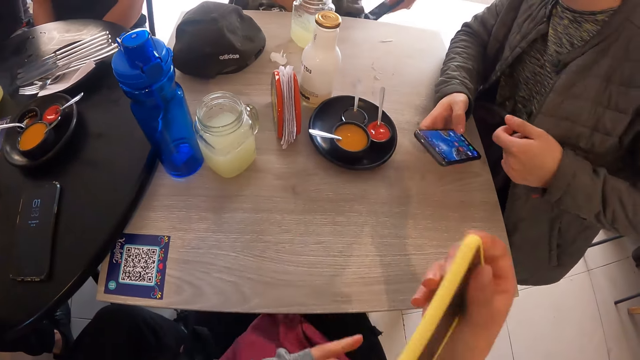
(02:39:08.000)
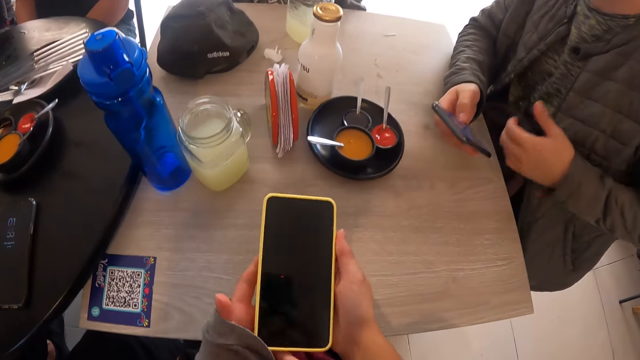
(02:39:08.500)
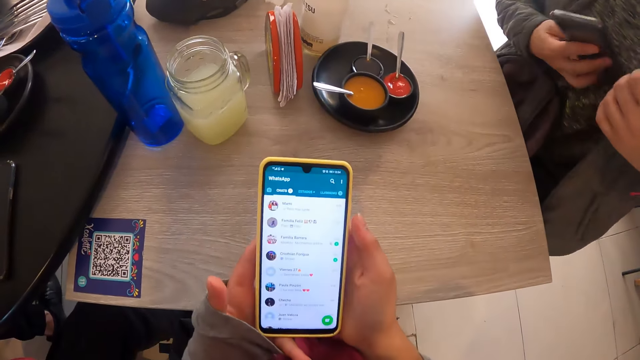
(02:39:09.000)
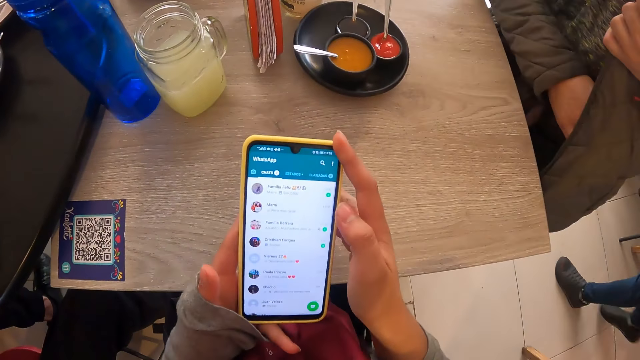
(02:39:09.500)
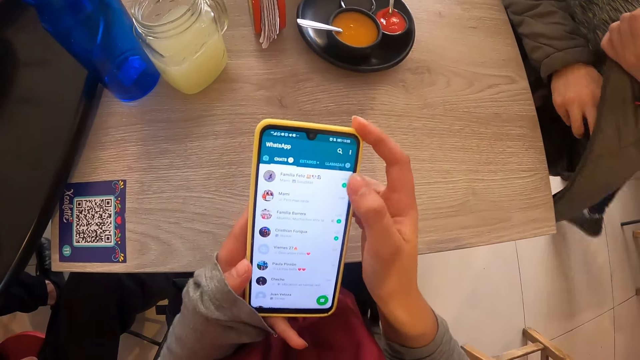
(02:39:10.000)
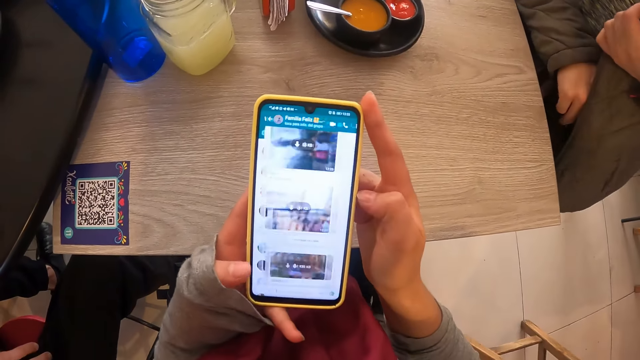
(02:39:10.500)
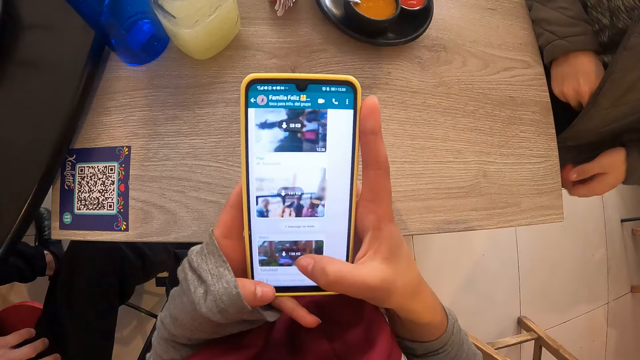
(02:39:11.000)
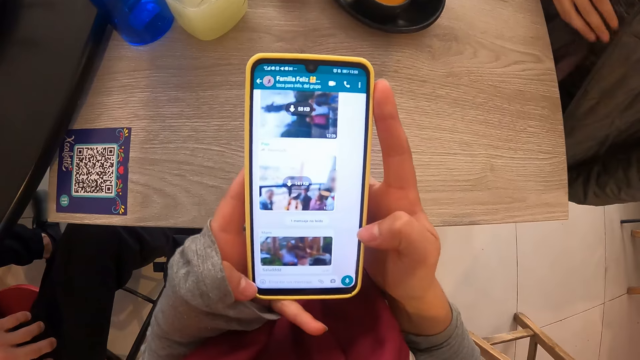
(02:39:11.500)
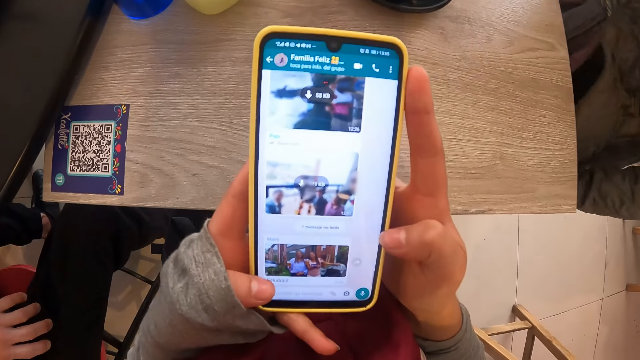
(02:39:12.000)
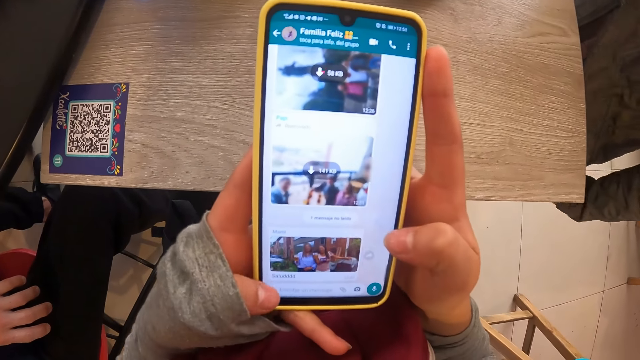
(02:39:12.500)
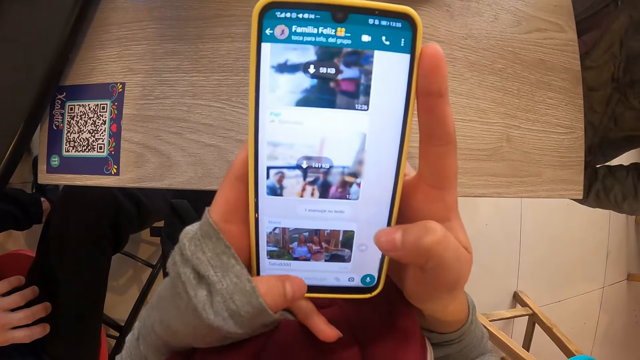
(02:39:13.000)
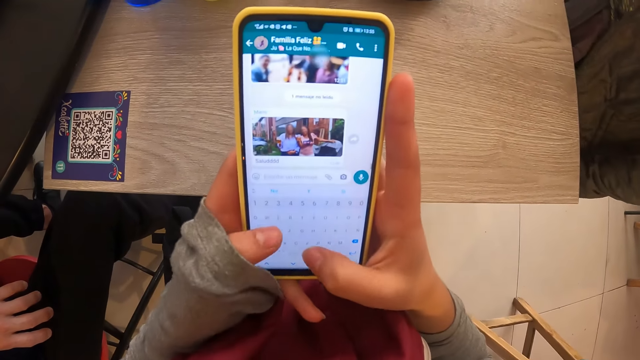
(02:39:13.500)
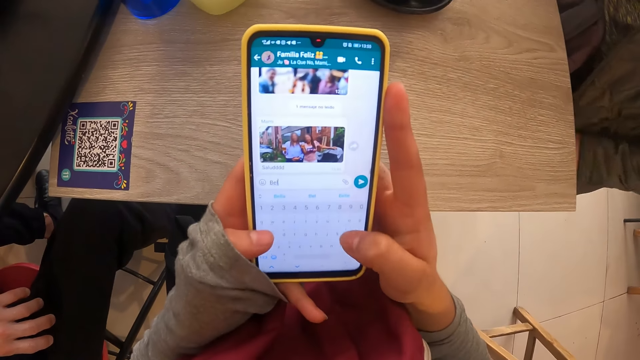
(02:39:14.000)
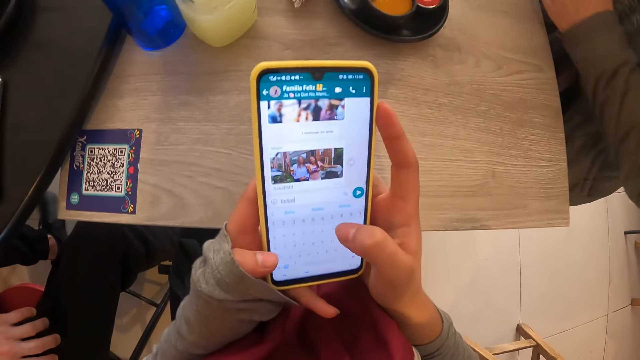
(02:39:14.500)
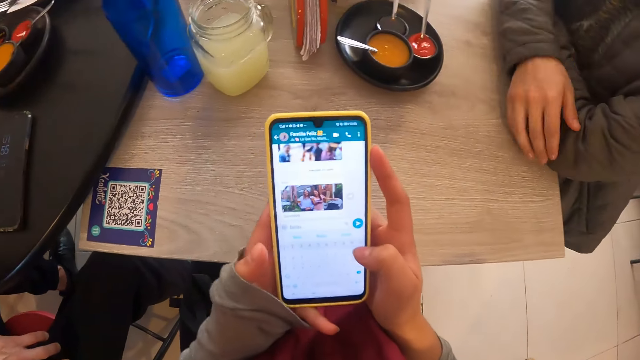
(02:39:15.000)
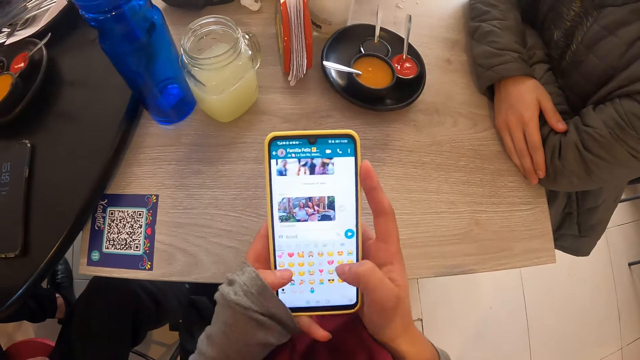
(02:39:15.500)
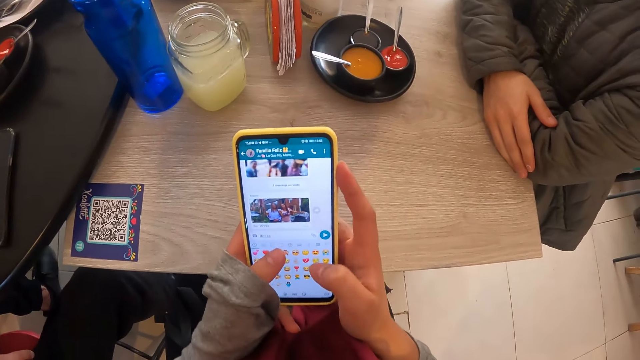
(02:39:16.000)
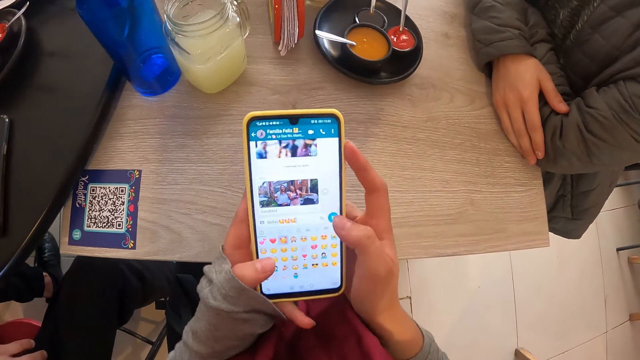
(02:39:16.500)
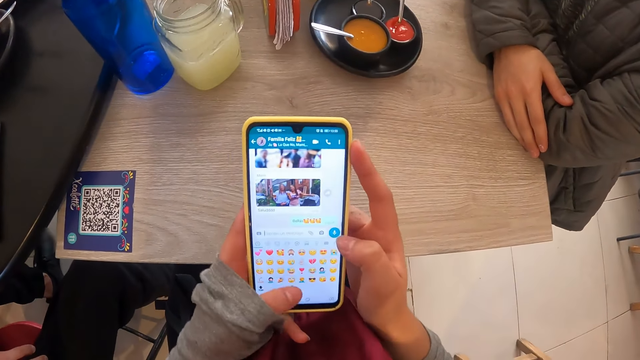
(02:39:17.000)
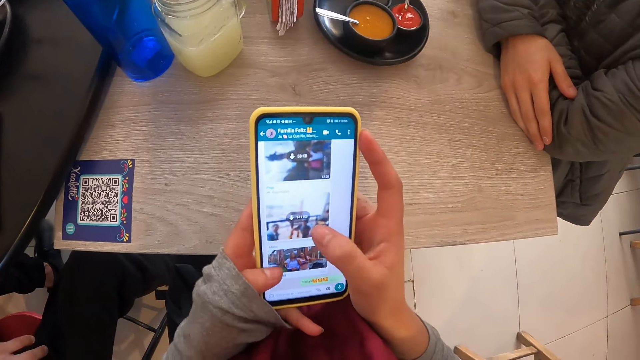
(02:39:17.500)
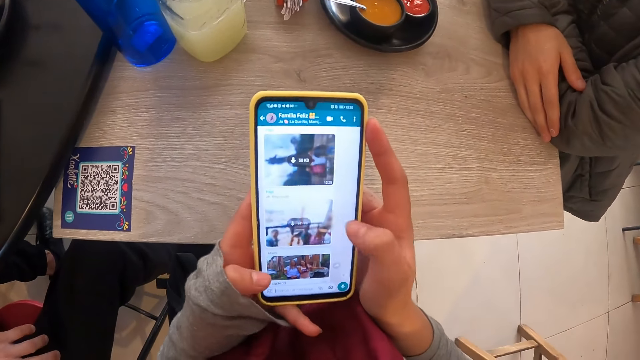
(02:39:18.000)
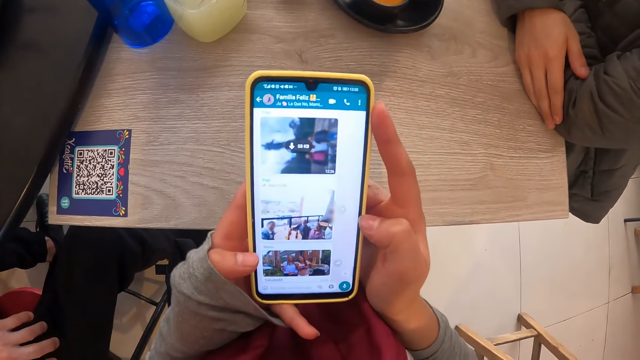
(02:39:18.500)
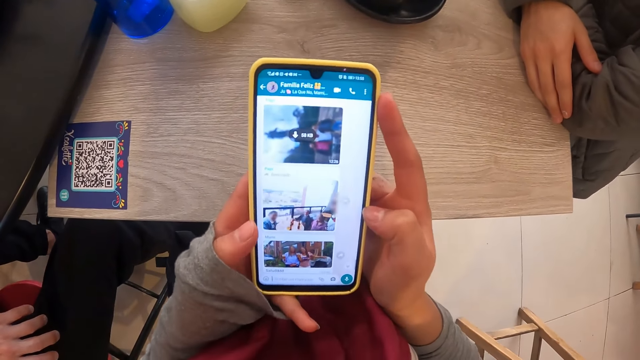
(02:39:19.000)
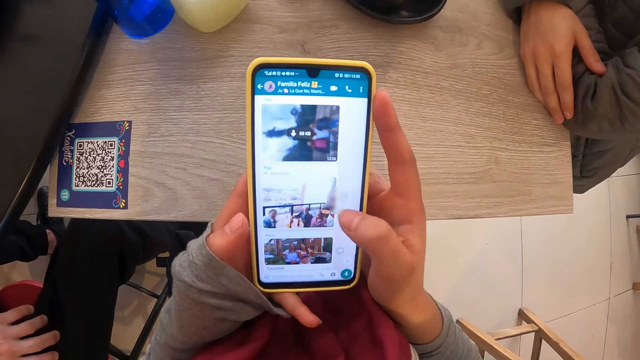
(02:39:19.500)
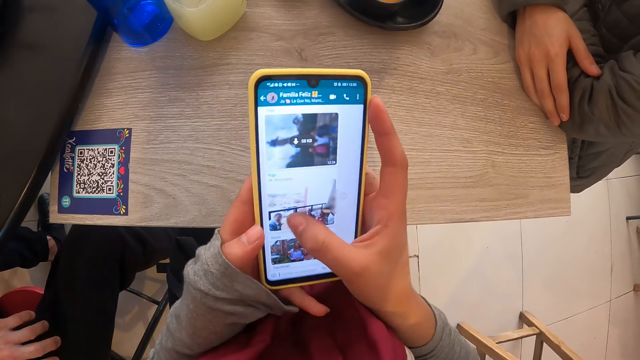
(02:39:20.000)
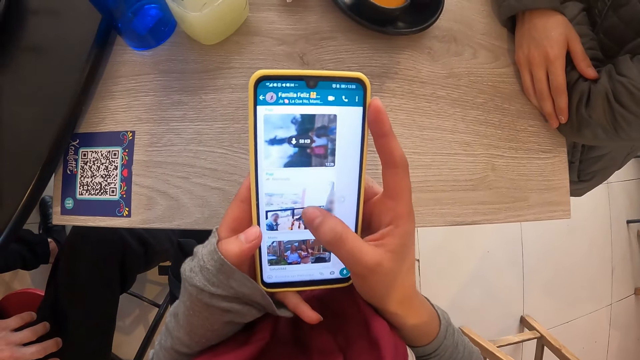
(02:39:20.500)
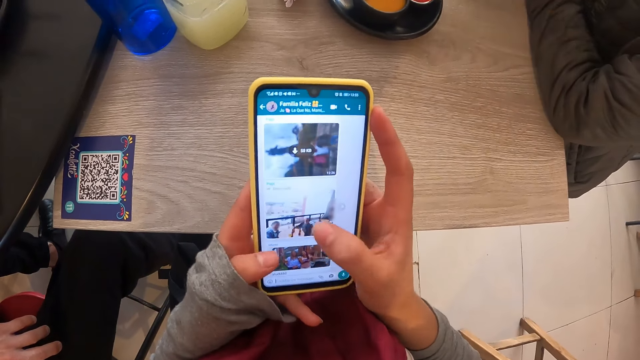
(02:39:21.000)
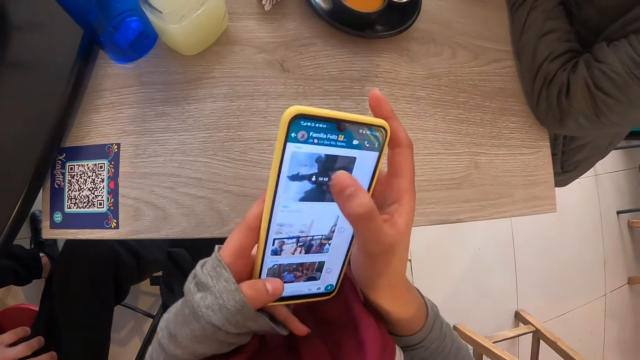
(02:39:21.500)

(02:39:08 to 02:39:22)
The camera wearer holds the bag firmly using his left hand and brings out a phone from the bag with his right hand. He holds the phone using both hands and operates the phone with both hands on the table. A man puts the phone in his inner jacket pocket with his right hand. The camera wearer dials the phone. The man rests both hands on the table. The camera wearer types on the phone keypad. He scrolls through the phone's pictures.

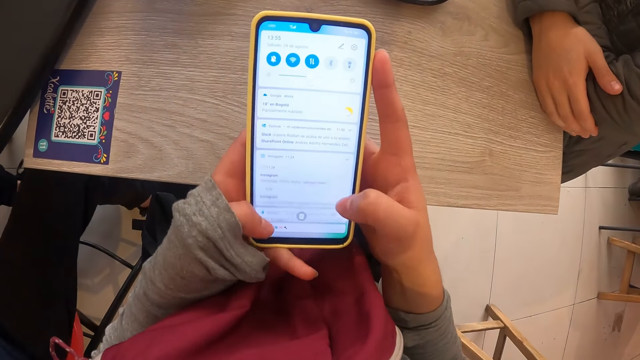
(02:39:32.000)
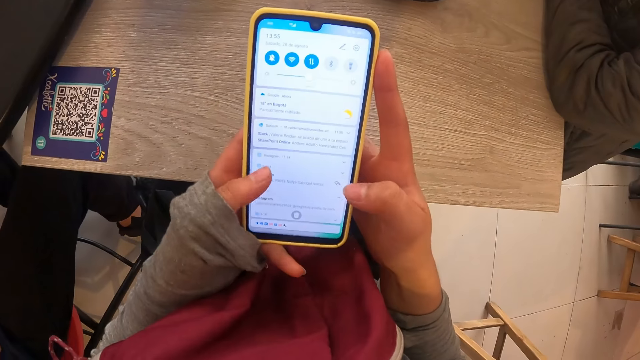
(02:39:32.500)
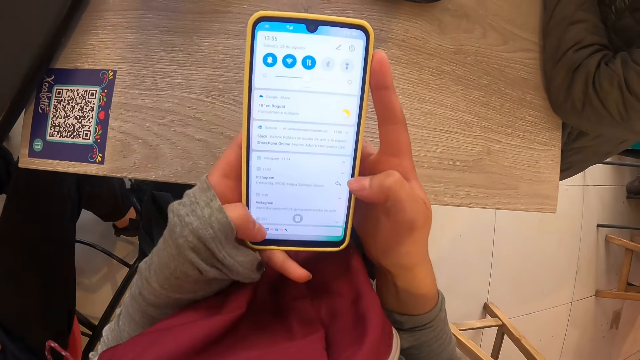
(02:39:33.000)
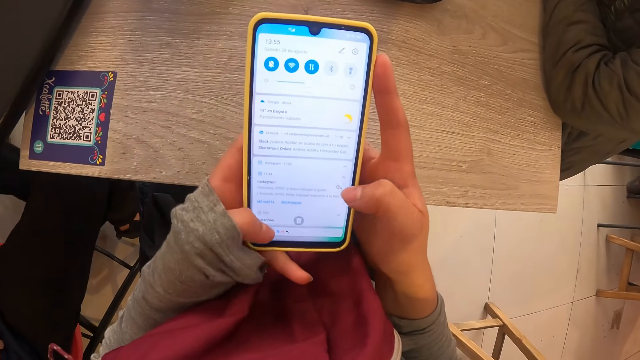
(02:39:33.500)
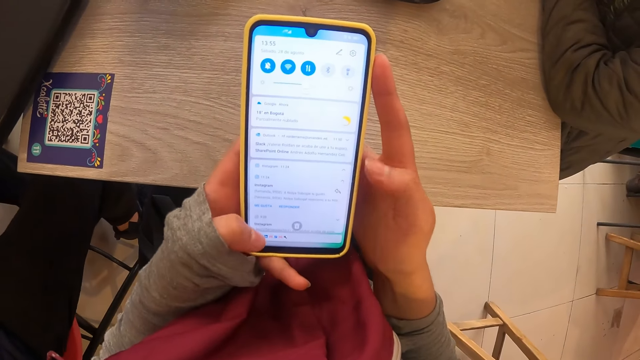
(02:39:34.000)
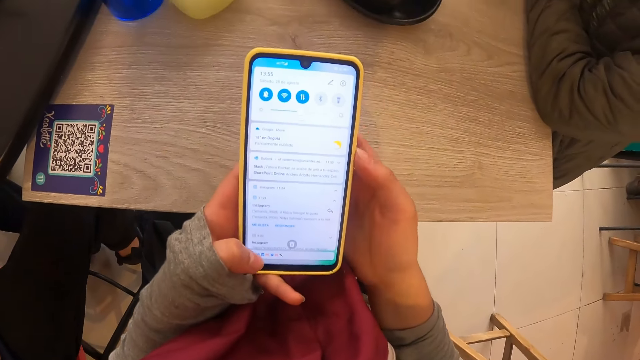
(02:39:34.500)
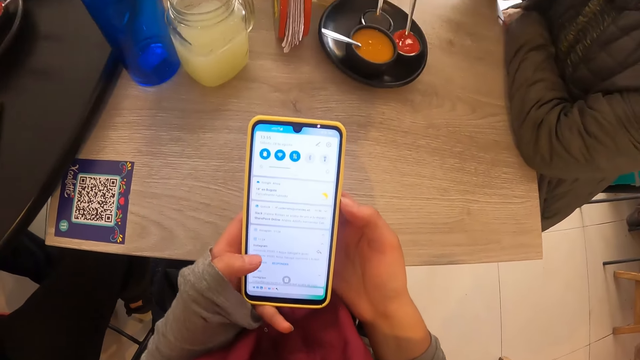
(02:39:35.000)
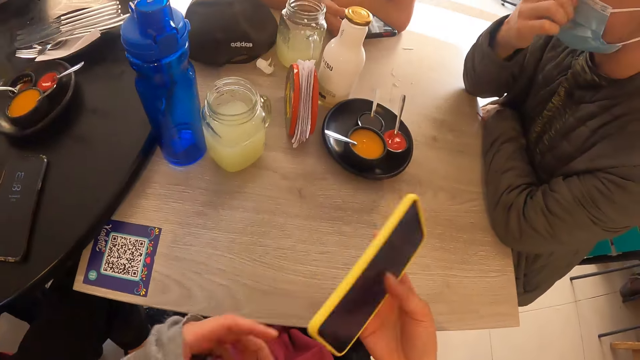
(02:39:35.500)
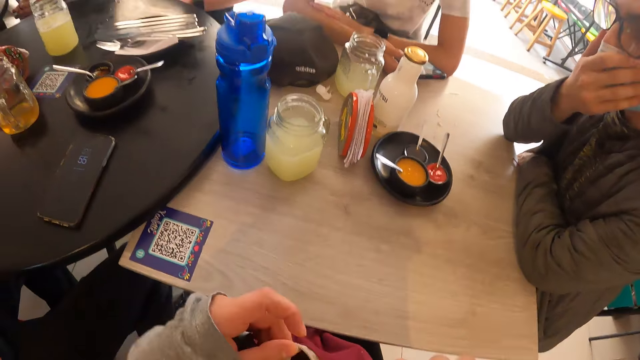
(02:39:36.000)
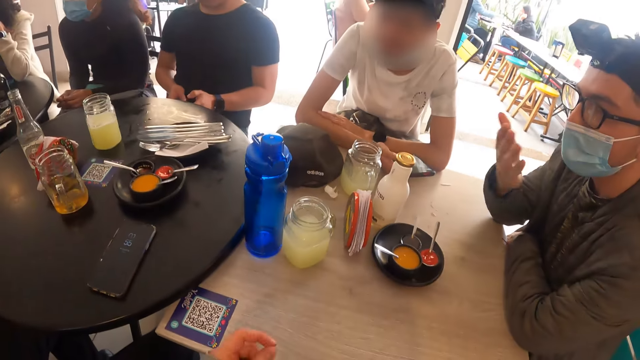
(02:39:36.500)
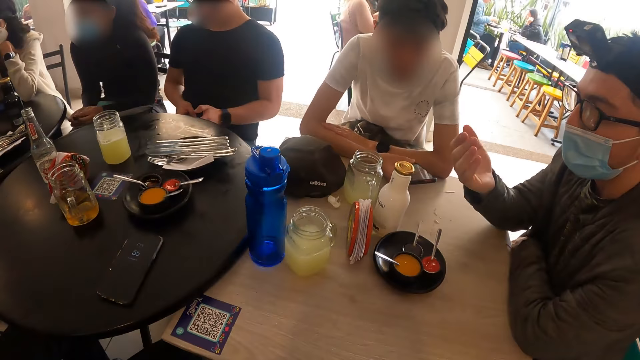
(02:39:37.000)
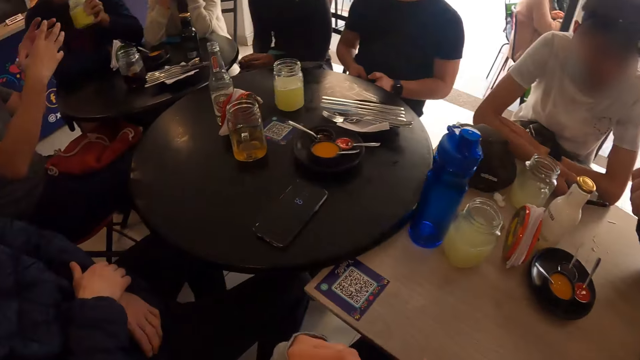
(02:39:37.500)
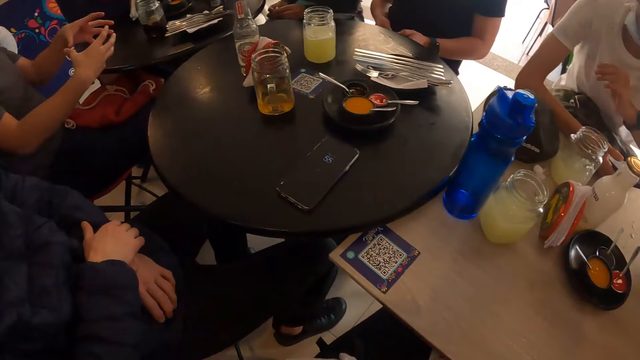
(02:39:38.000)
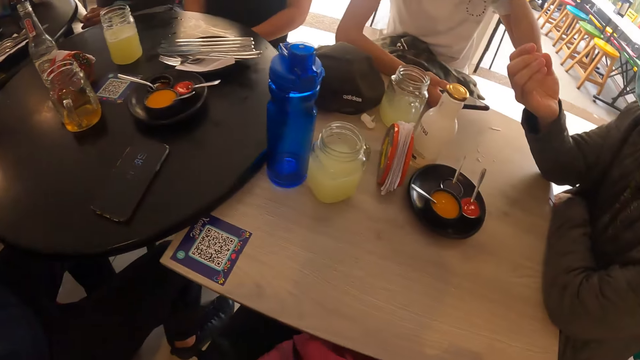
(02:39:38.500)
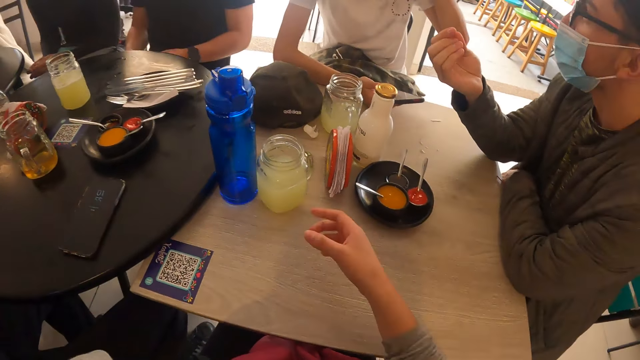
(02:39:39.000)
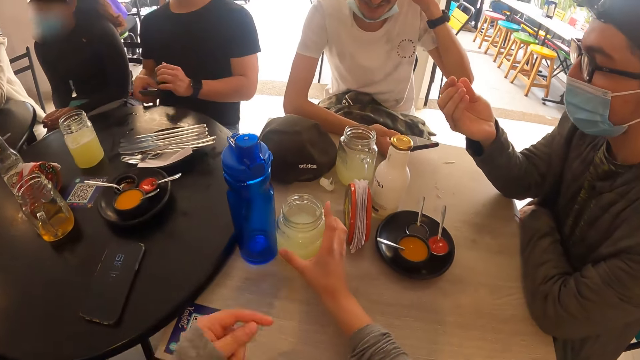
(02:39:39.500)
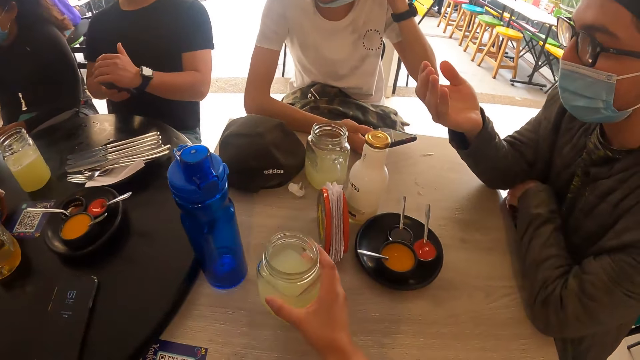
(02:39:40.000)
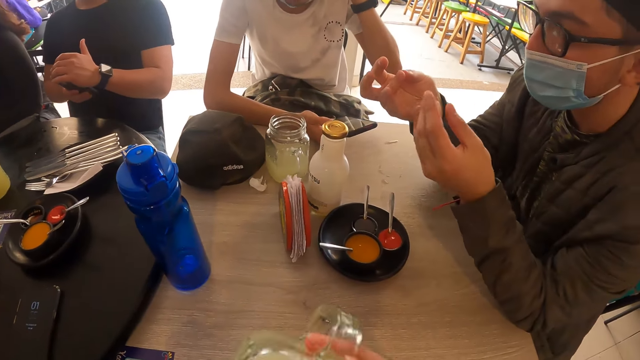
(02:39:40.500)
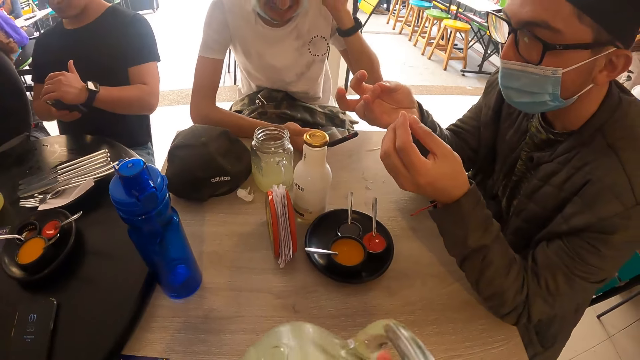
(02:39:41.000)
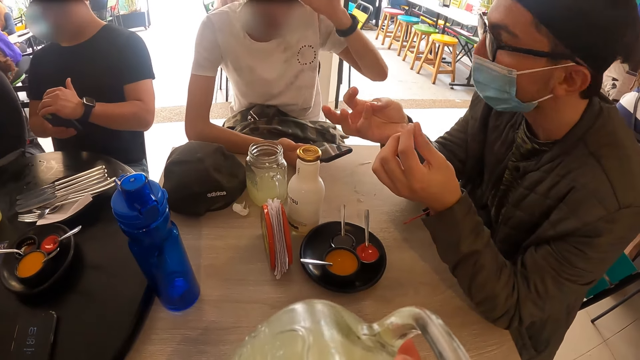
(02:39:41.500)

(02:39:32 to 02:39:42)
The camera wearer puts the phone away in the bag. He picks up the glass of lemonade from the table with his right hand. He drinks from the glass of lemonade in his right hand. A man counts his fingers with both hands on the table.
